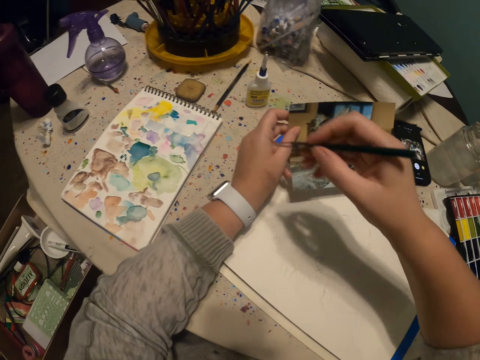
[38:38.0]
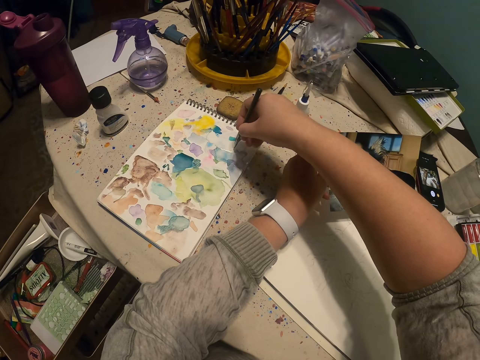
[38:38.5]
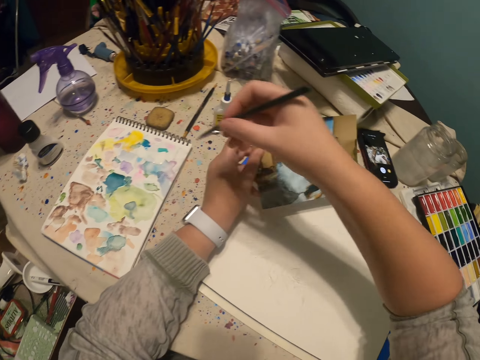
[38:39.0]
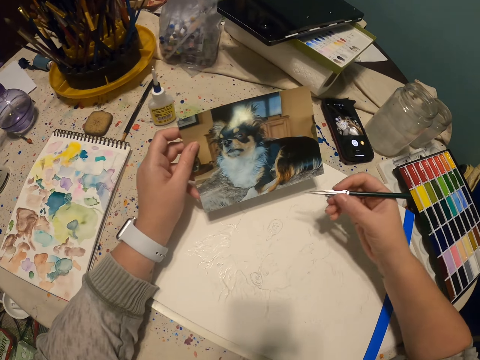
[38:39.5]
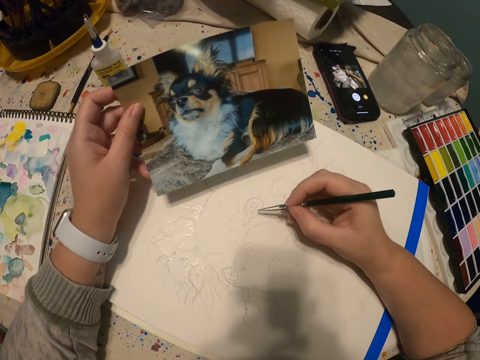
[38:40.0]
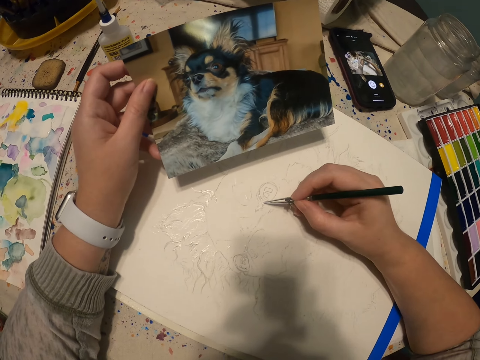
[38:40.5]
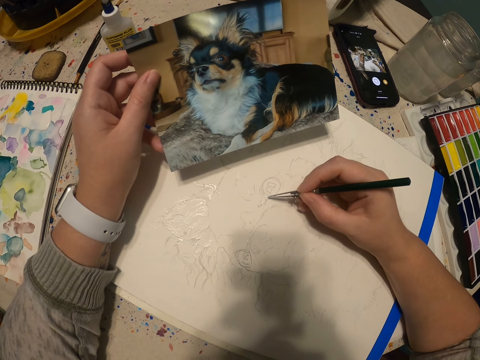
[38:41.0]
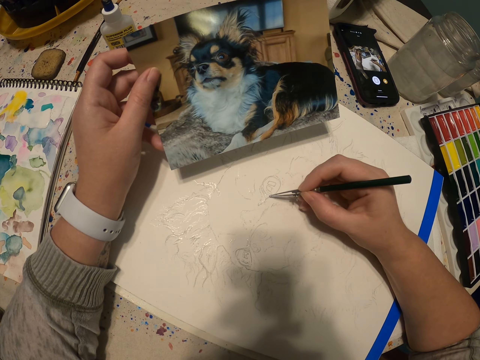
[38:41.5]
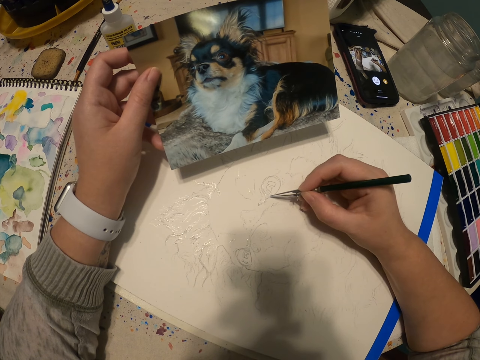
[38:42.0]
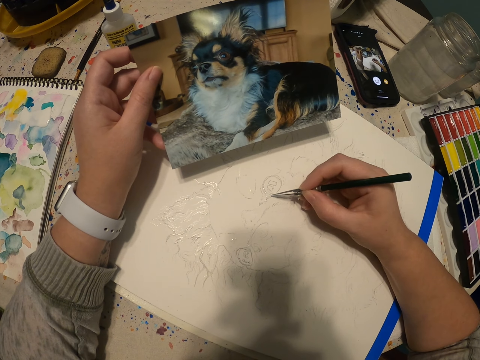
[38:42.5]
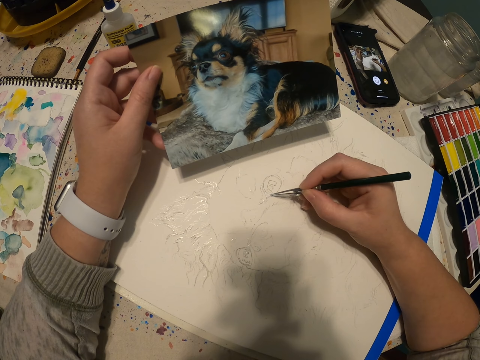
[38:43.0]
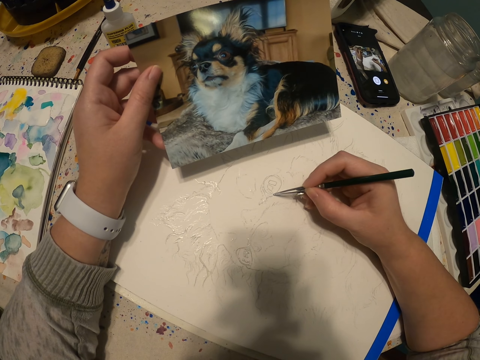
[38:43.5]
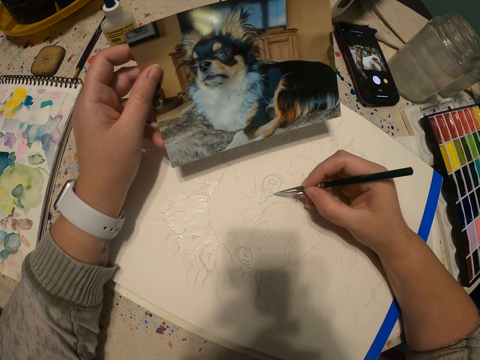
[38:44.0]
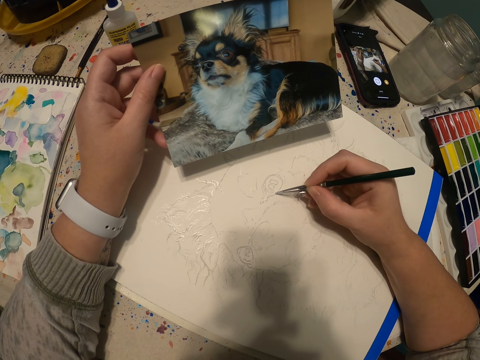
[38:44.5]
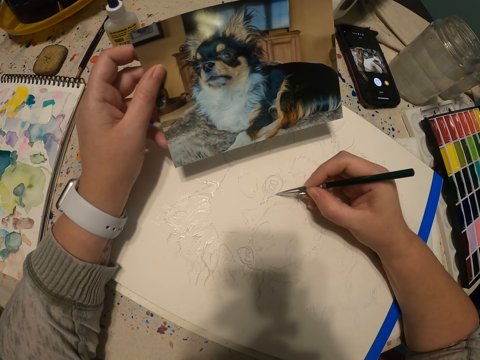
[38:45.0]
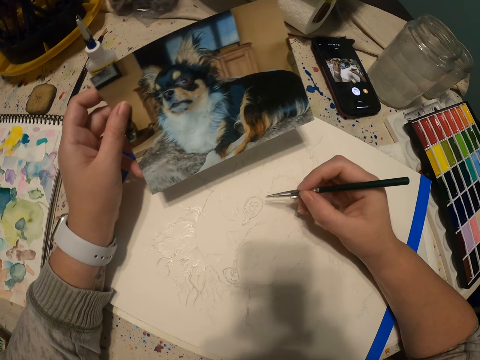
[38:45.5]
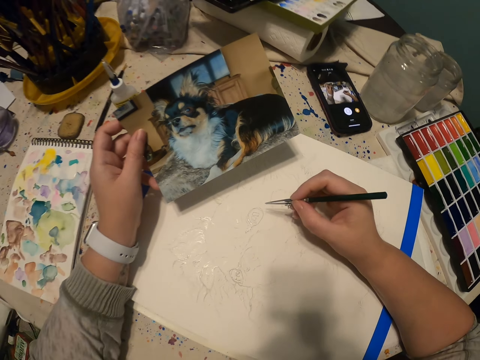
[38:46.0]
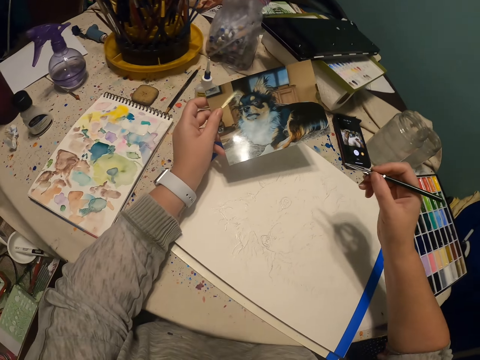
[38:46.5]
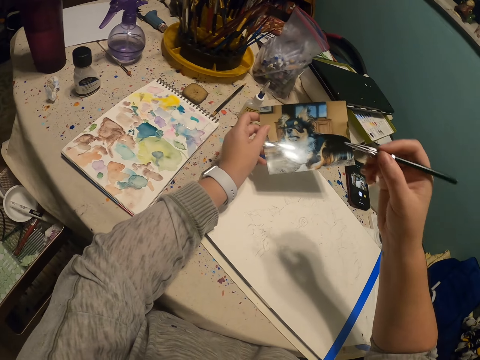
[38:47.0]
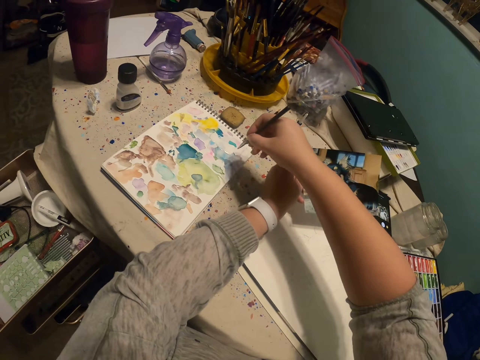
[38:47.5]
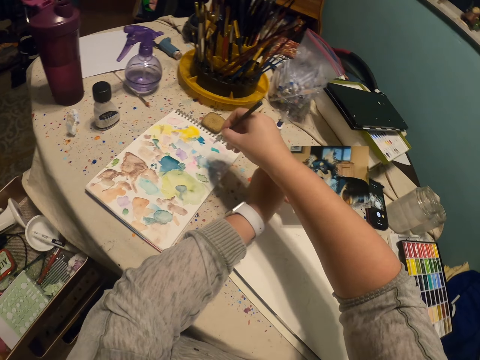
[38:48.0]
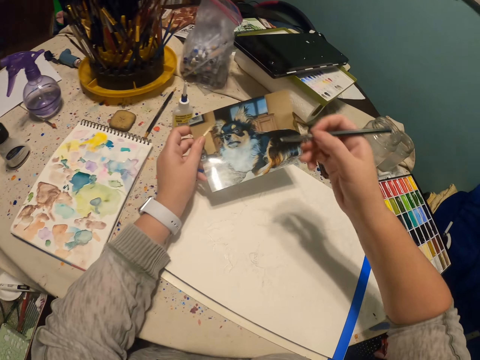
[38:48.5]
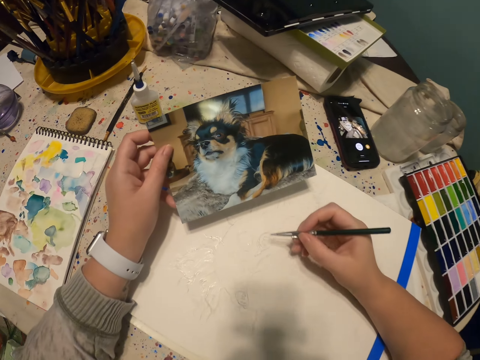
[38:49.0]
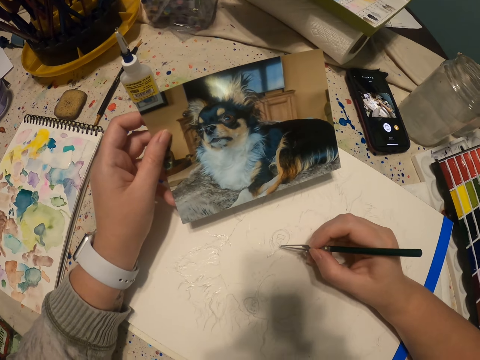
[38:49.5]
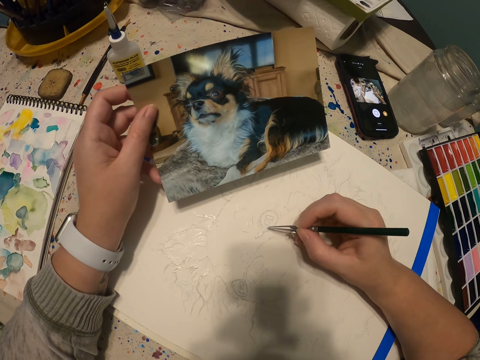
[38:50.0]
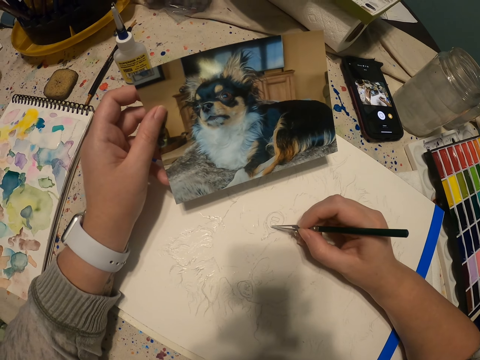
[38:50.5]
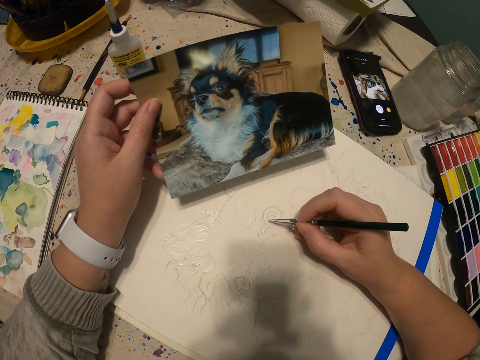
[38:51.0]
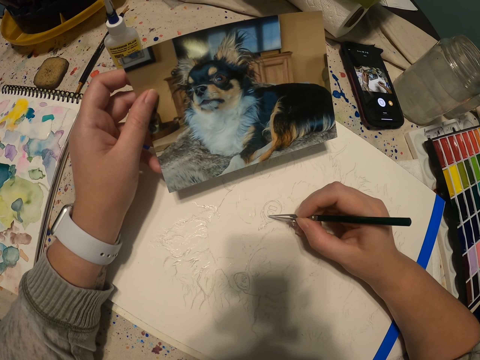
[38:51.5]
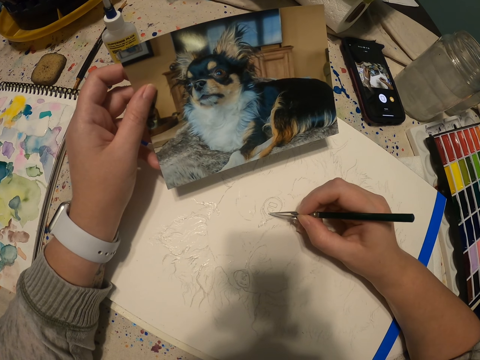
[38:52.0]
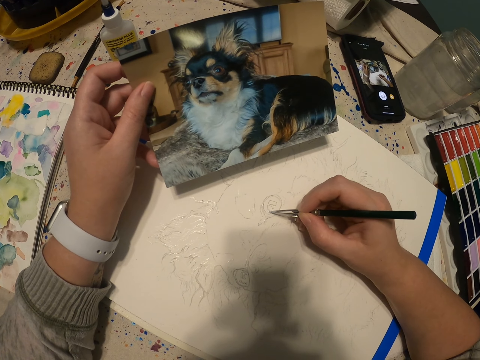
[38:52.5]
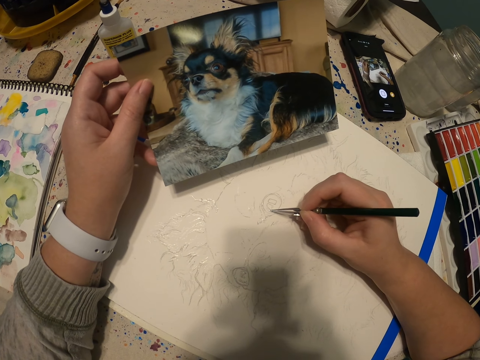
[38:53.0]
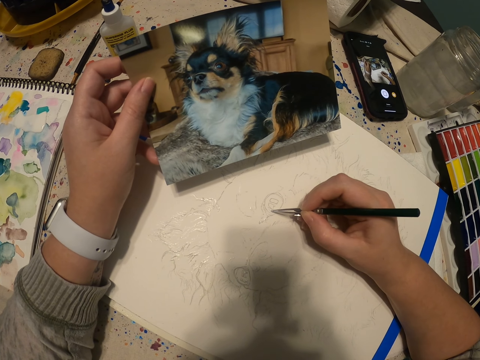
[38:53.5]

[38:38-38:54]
The camera wearer scoops paint on a book with a paint pen. They paint a sketch with the paint pen. They scoop paint on the book with the paint pen again. They paint the sketch, a dog picture, with the paint pen again.

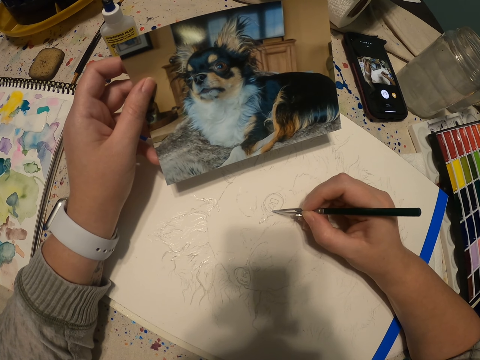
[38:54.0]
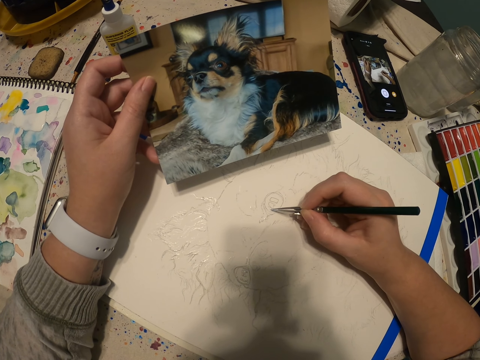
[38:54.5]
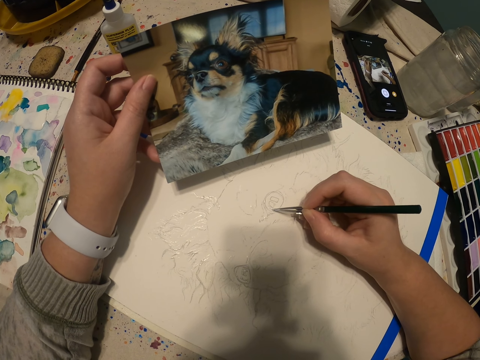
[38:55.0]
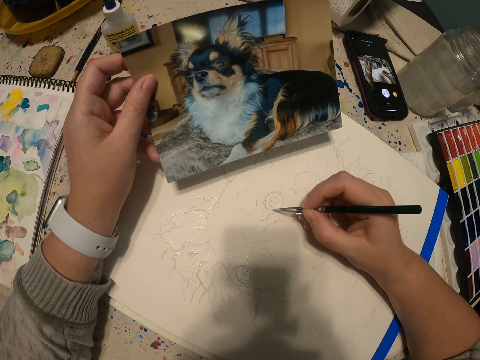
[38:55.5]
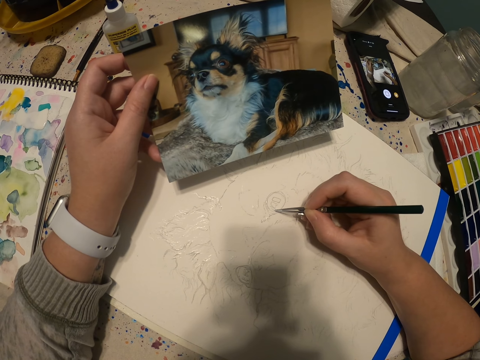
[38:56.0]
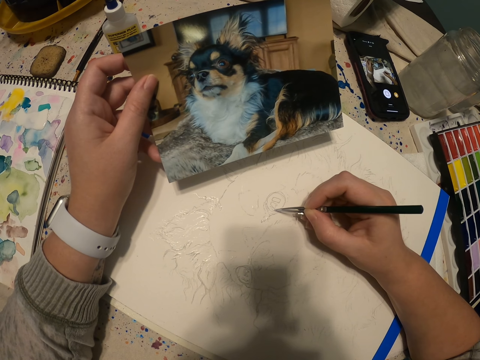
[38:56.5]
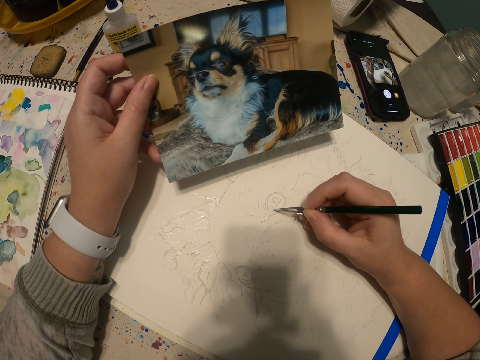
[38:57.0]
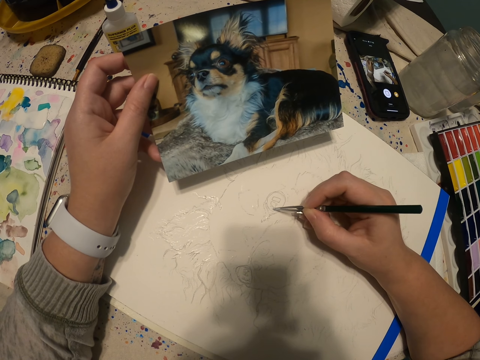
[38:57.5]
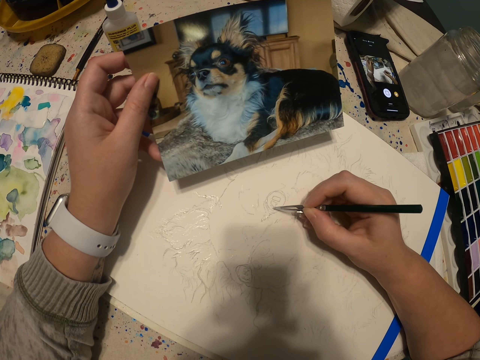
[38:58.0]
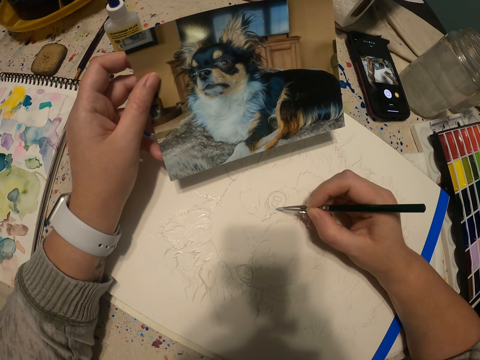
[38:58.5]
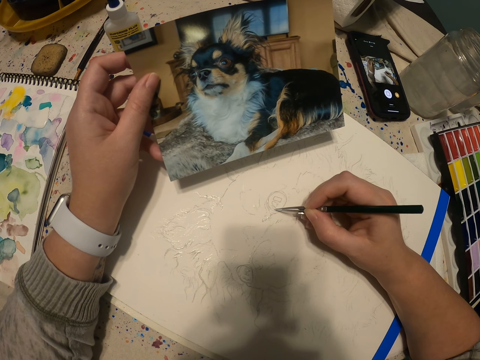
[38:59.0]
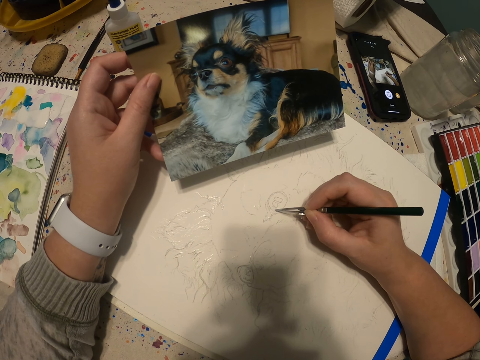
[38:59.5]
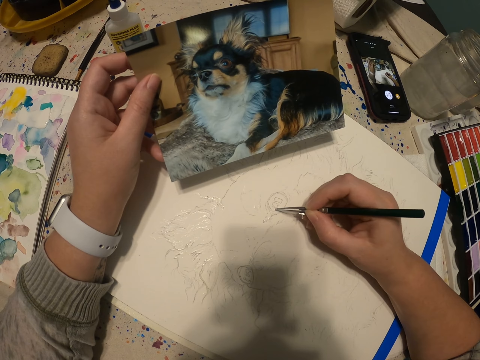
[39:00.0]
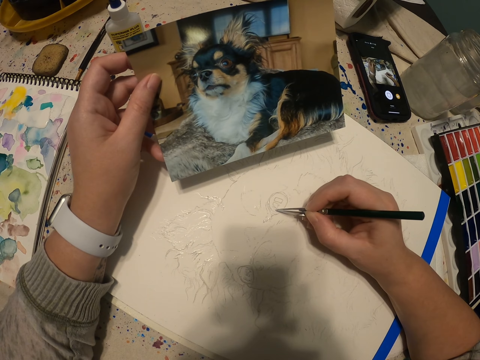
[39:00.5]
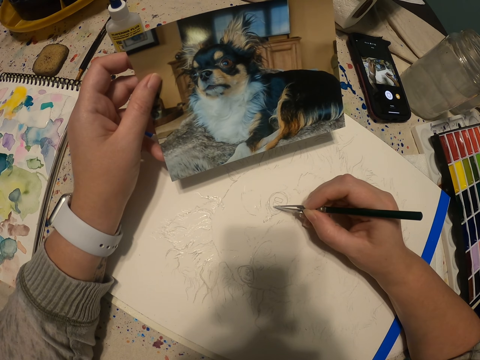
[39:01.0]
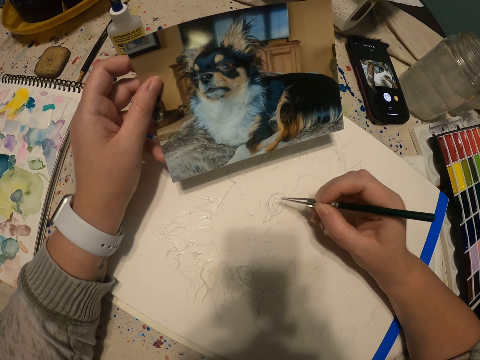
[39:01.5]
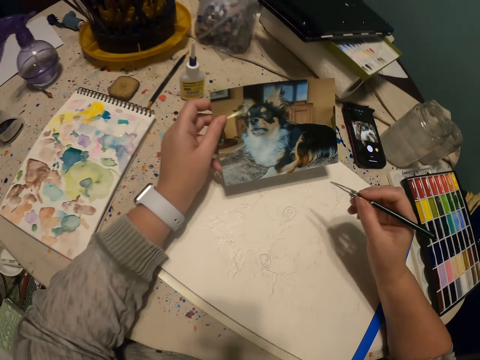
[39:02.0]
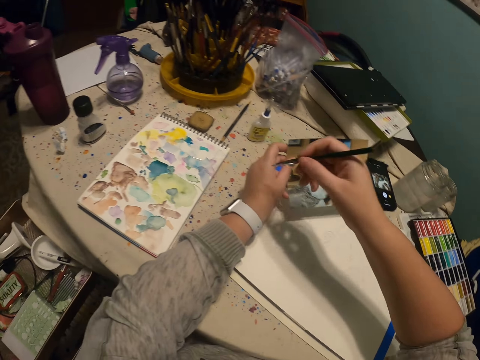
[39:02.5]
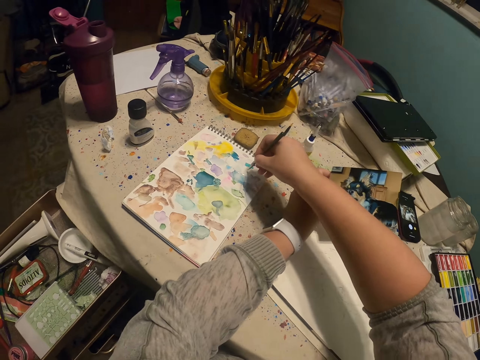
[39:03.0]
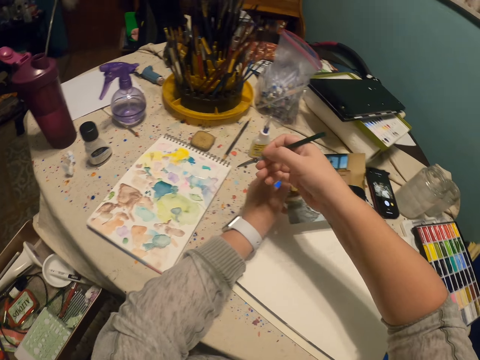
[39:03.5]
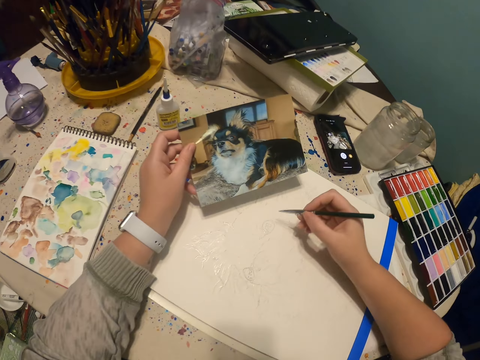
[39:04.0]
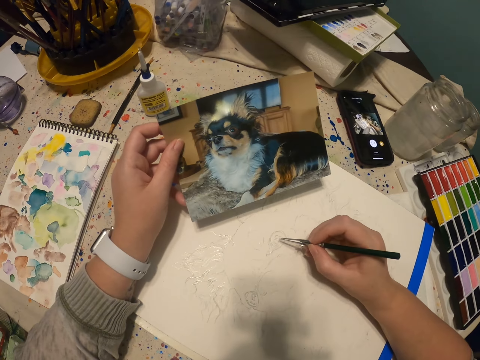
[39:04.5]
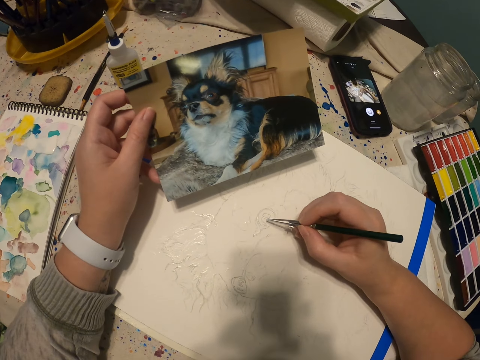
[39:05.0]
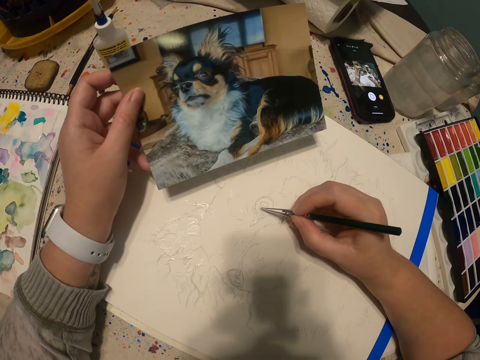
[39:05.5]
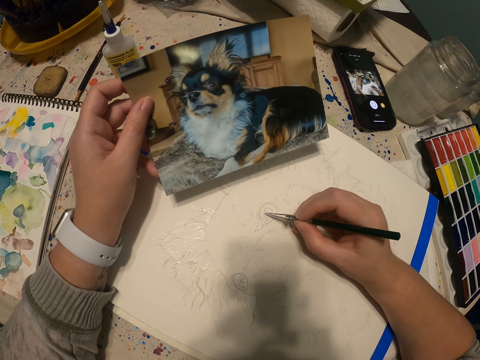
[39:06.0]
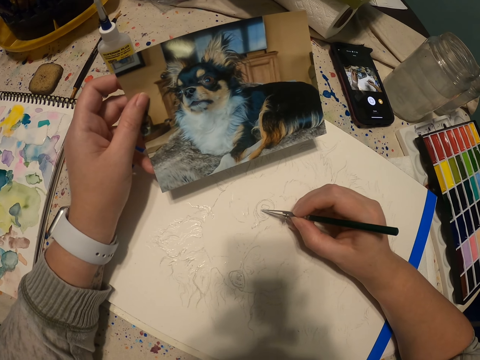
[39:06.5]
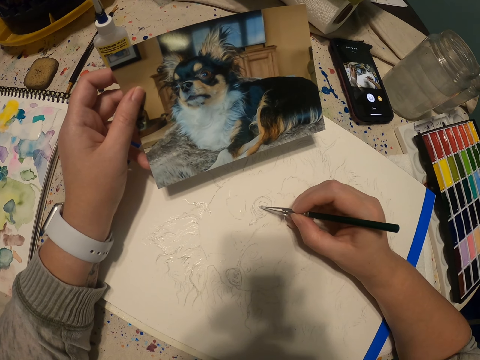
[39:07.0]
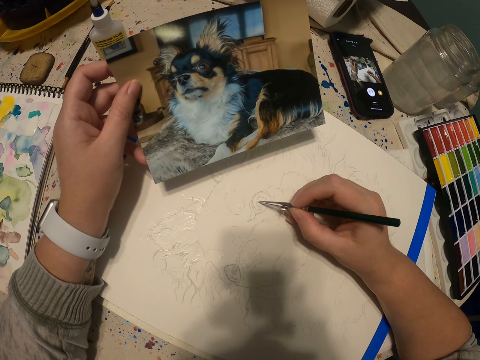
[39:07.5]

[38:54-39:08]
The camera wearer scoops paint on a book with a paint pen. They paint a sketch, a dog picture, with the paint pen.
